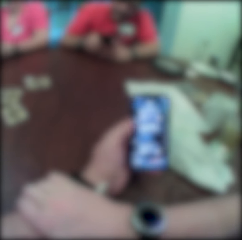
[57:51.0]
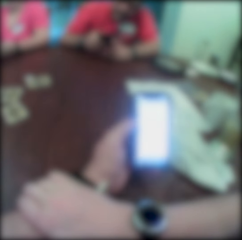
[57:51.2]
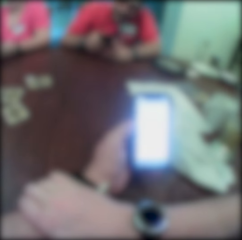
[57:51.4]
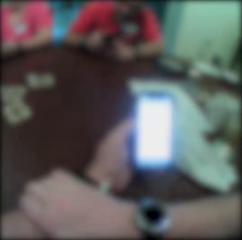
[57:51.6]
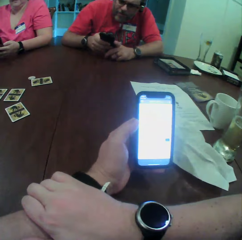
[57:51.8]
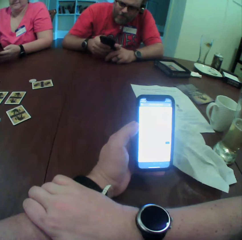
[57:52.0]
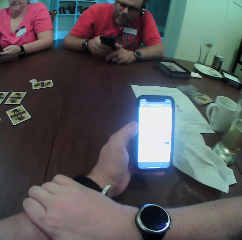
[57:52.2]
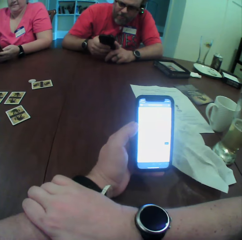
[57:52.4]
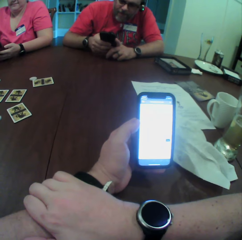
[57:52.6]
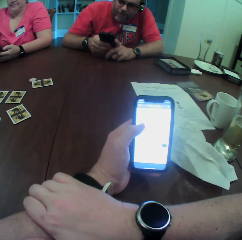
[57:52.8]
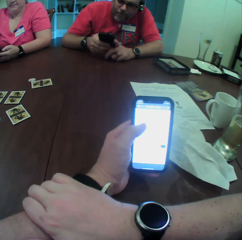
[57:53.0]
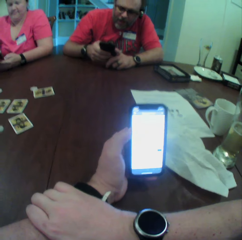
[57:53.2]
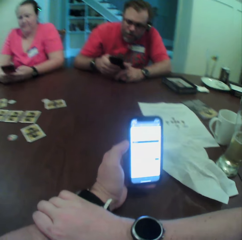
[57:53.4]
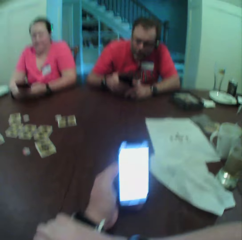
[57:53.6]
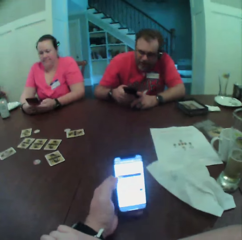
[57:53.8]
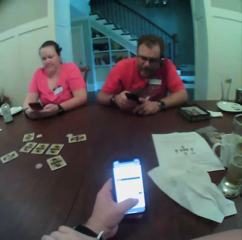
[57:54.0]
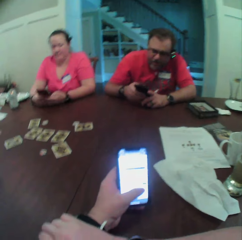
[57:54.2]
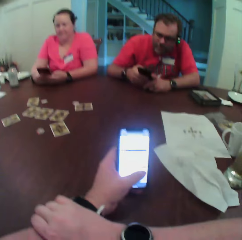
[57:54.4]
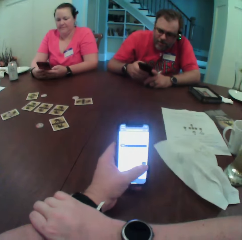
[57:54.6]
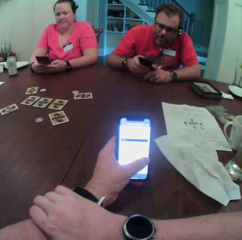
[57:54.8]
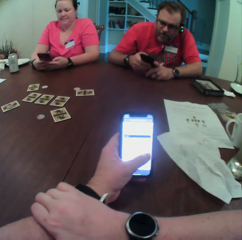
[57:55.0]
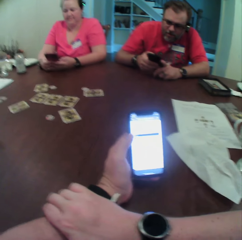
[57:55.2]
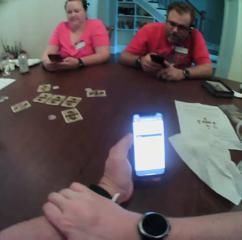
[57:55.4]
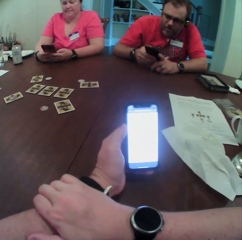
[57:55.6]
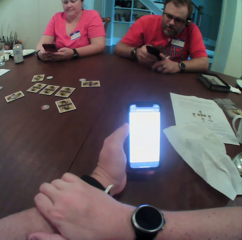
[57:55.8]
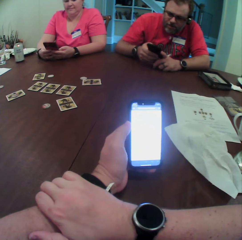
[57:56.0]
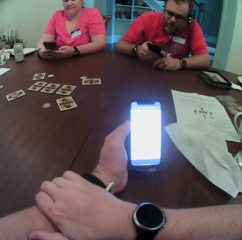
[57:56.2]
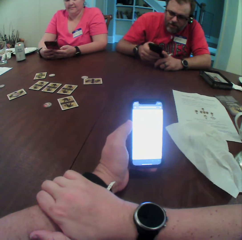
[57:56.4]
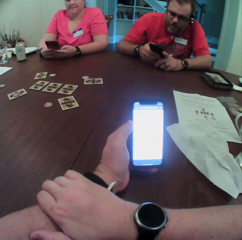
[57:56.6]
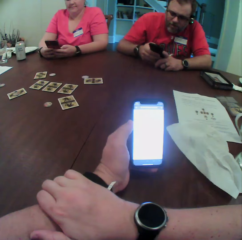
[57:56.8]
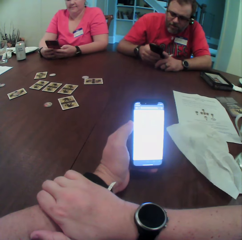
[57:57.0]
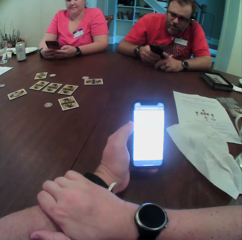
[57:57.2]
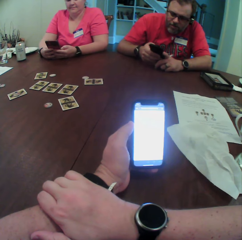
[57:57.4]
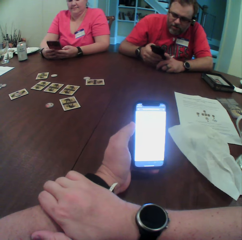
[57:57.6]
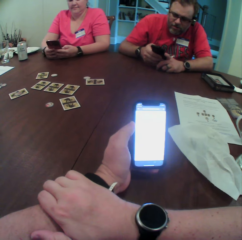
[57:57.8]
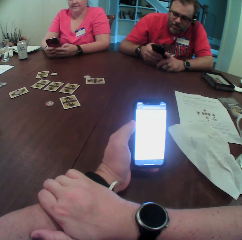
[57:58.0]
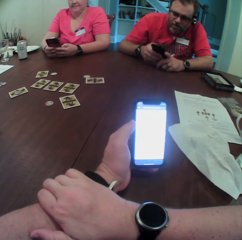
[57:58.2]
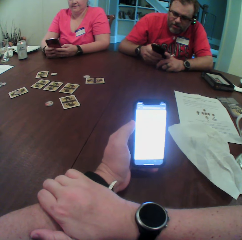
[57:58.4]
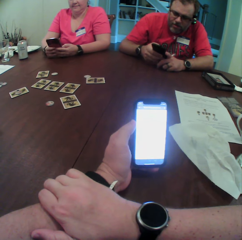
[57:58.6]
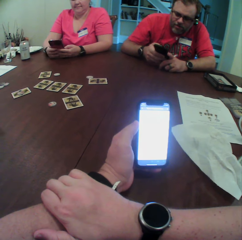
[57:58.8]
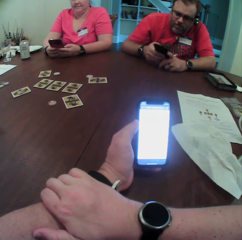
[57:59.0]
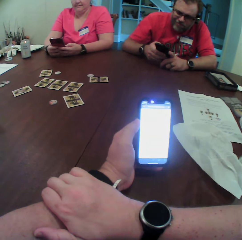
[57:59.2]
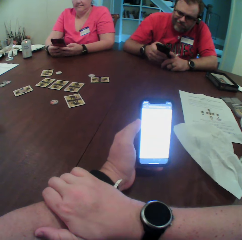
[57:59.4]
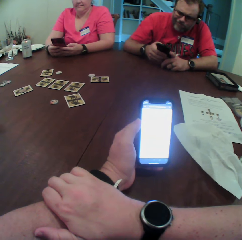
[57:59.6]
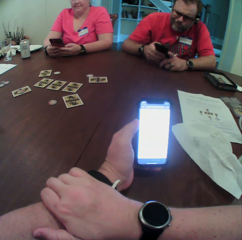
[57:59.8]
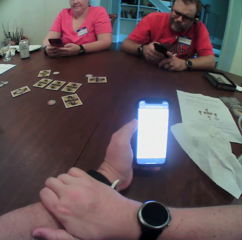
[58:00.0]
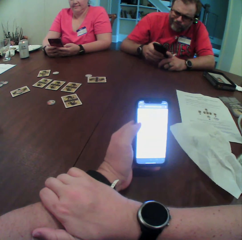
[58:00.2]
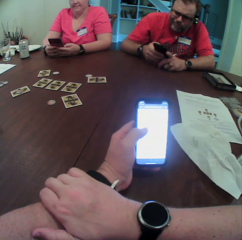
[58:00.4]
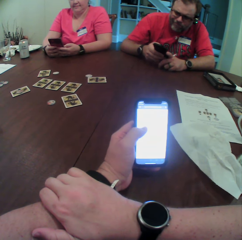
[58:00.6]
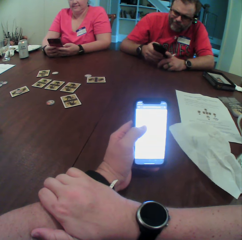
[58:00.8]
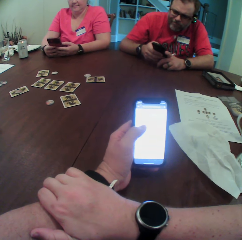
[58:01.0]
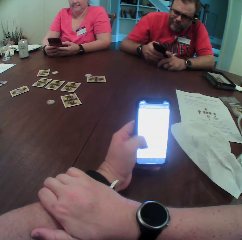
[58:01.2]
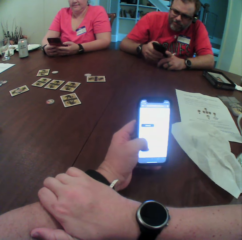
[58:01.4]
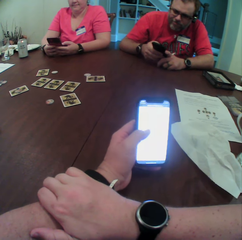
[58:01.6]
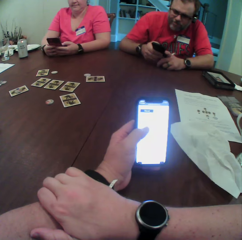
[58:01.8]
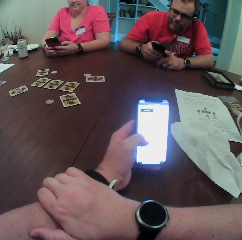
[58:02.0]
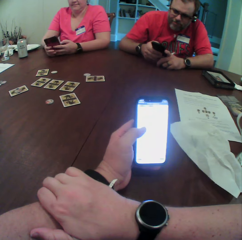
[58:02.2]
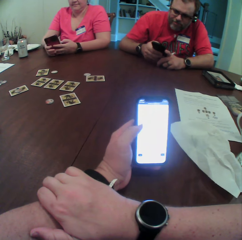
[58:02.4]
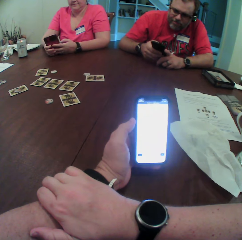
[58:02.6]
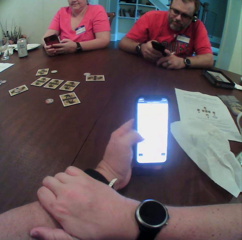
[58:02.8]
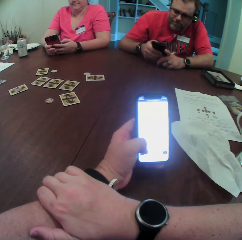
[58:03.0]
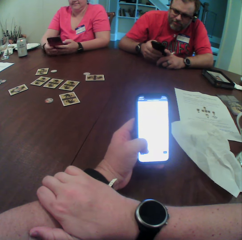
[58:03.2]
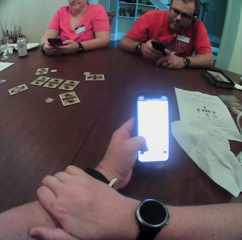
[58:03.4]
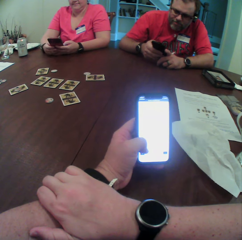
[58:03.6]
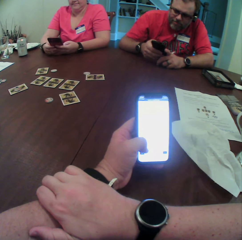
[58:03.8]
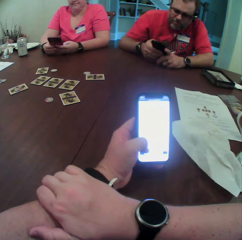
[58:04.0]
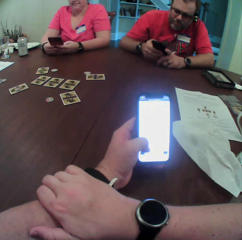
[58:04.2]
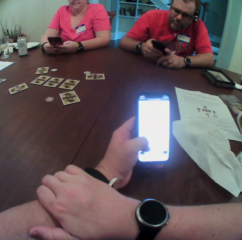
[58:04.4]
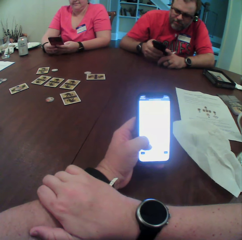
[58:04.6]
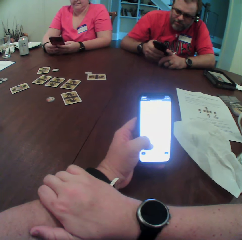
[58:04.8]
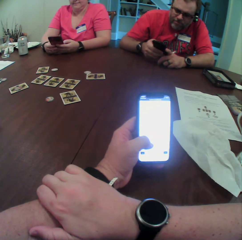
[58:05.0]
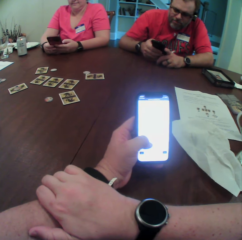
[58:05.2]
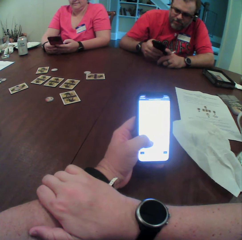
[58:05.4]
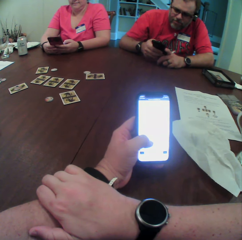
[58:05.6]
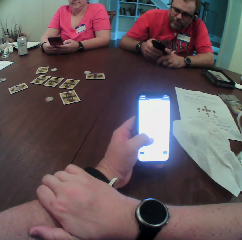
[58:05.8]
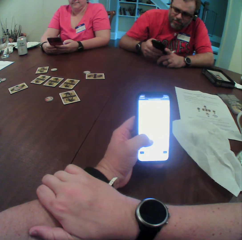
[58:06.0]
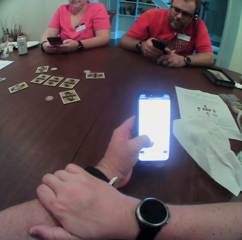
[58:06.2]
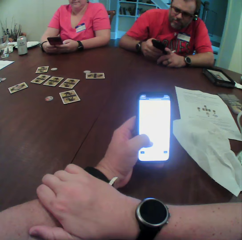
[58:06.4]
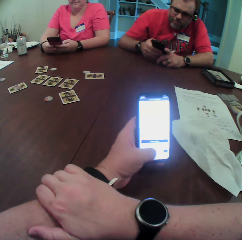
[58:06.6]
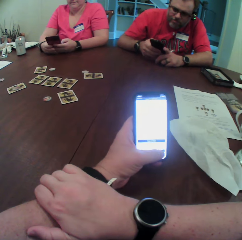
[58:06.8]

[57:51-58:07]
A man operates his phone with both hands. A woman operates her phone with both hands. The camera wearer stares at the phone. They use the phone.

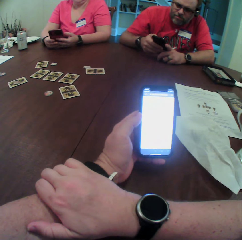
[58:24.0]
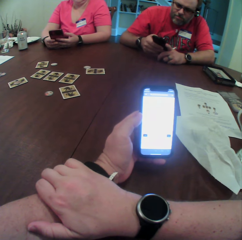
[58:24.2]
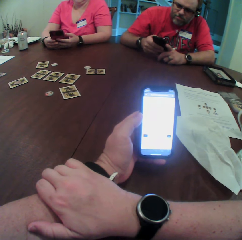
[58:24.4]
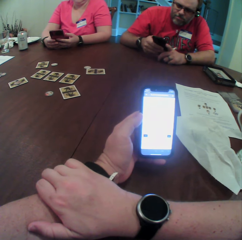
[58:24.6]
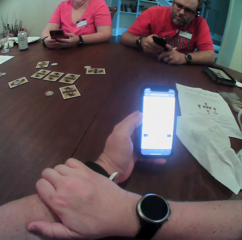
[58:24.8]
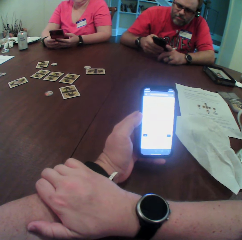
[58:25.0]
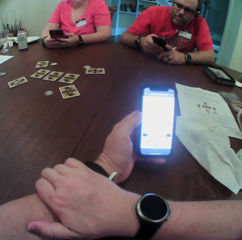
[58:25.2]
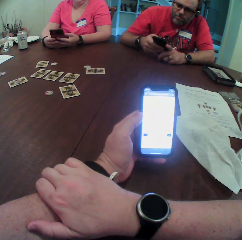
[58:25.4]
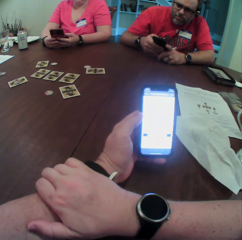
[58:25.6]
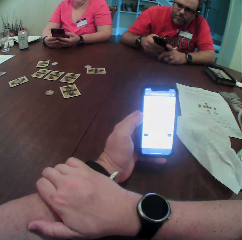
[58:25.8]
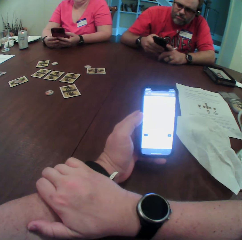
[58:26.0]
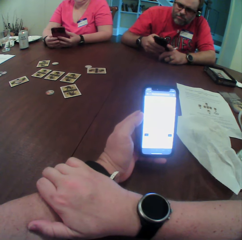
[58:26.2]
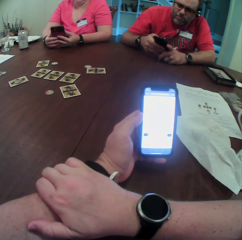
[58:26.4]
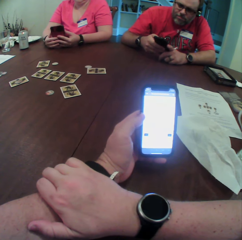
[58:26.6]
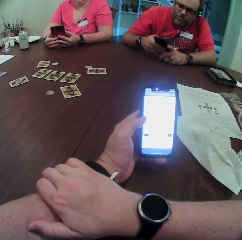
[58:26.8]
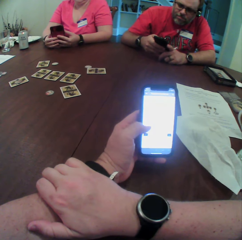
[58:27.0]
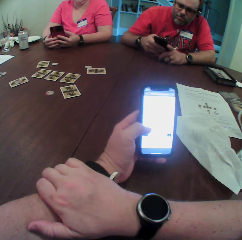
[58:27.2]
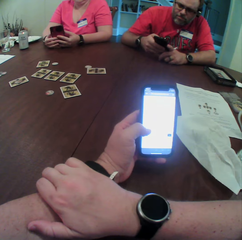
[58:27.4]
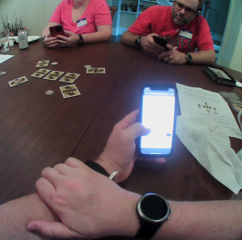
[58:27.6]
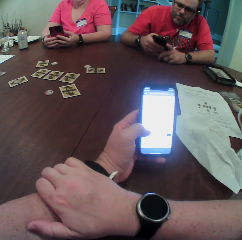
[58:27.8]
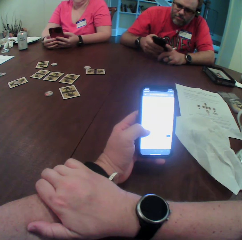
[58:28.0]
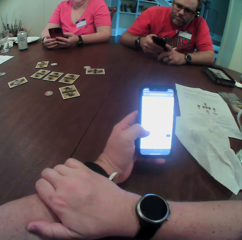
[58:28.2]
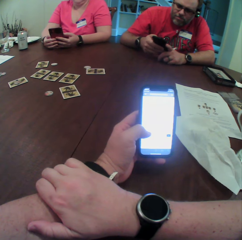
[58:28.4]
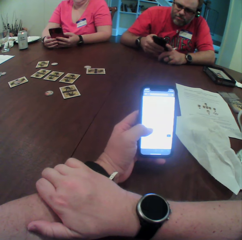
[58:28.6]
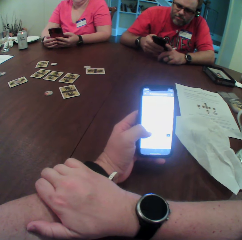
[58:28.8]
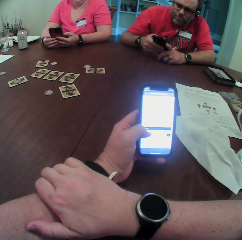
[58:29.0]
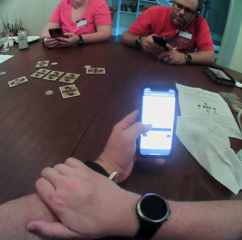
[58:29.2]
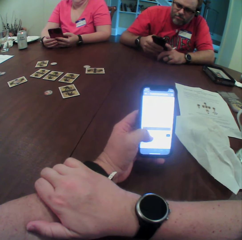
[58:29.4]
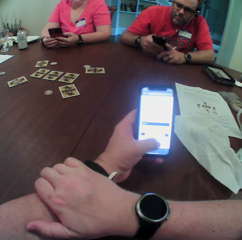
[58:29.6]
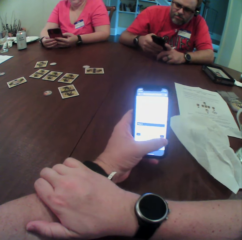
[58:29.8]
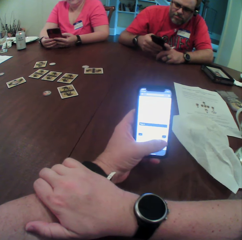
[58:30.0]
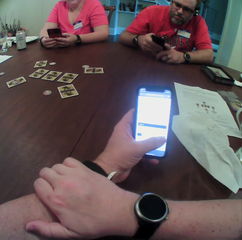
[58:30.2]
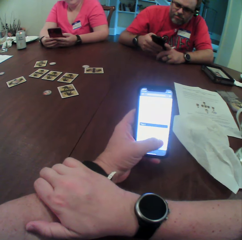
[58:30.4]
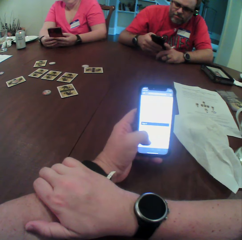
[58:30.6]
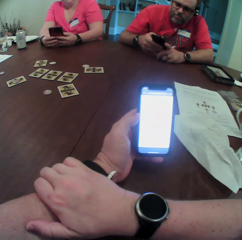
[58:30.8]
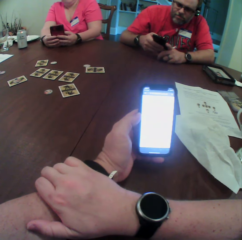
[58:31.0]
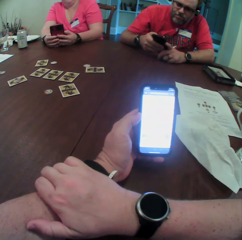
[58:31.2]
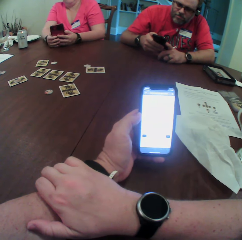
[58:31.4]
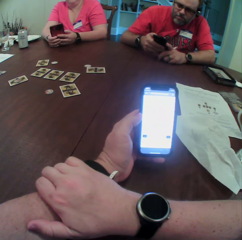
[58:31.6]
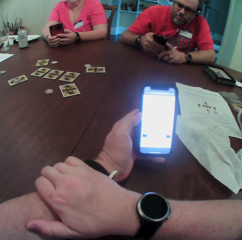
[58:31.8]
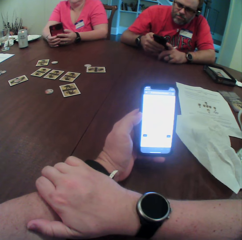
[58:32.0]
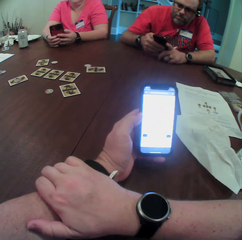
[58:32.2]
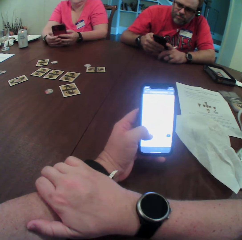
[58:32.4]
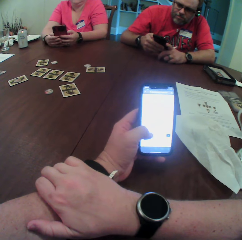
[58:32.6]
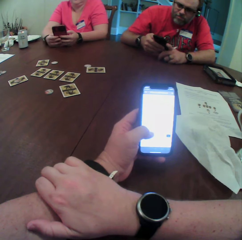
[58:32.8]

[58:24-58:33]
The camera wearer stares at the phone. They use the phone.

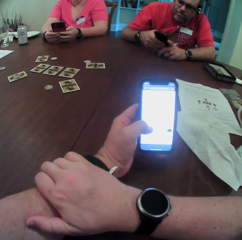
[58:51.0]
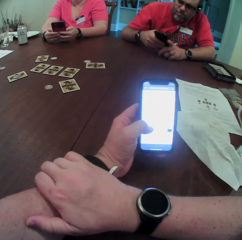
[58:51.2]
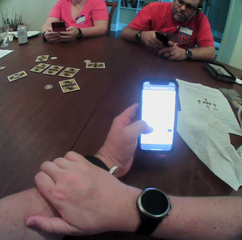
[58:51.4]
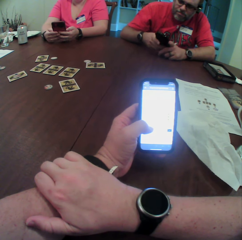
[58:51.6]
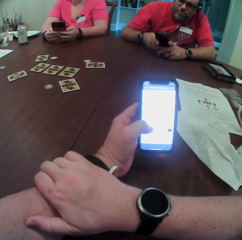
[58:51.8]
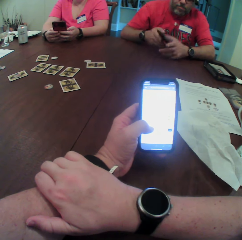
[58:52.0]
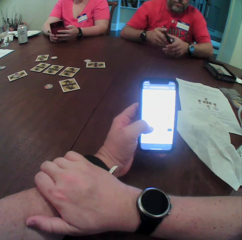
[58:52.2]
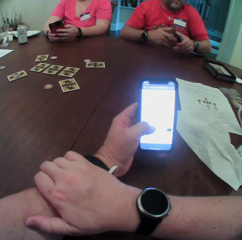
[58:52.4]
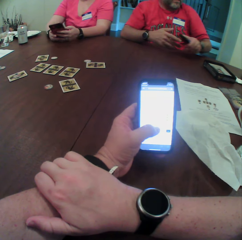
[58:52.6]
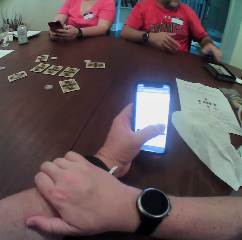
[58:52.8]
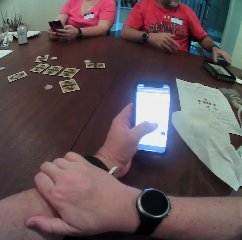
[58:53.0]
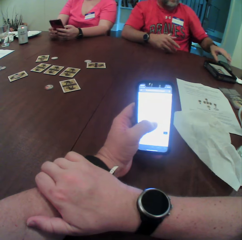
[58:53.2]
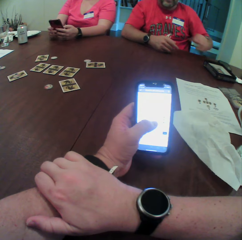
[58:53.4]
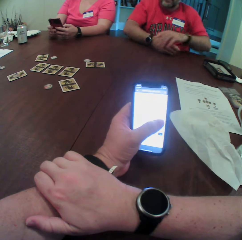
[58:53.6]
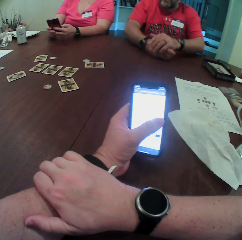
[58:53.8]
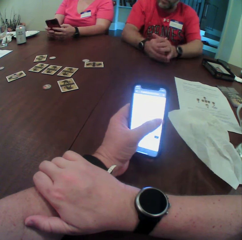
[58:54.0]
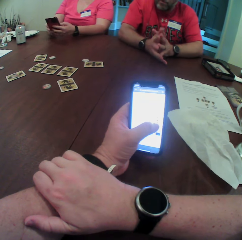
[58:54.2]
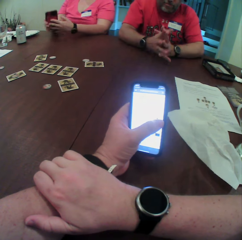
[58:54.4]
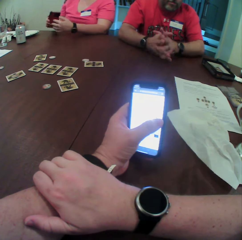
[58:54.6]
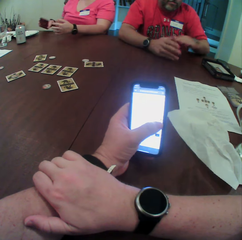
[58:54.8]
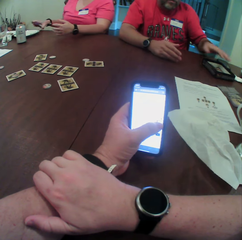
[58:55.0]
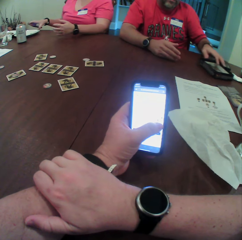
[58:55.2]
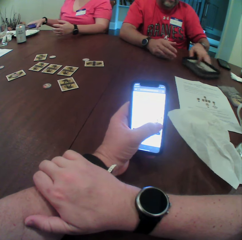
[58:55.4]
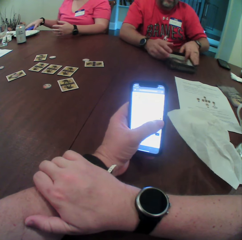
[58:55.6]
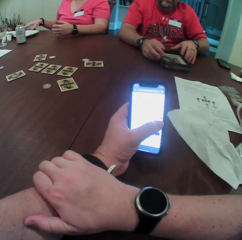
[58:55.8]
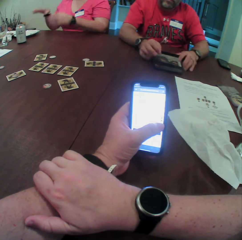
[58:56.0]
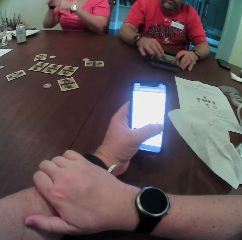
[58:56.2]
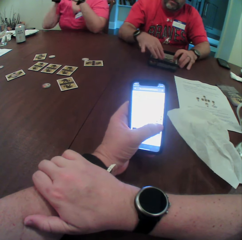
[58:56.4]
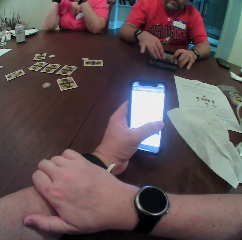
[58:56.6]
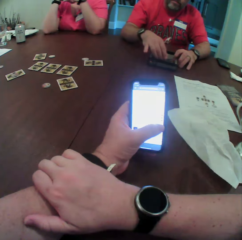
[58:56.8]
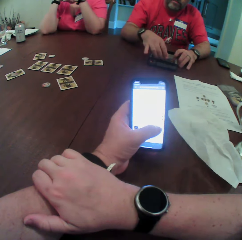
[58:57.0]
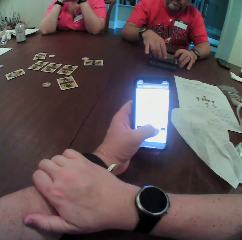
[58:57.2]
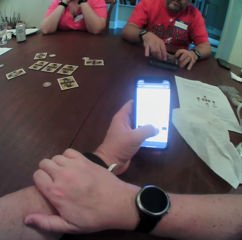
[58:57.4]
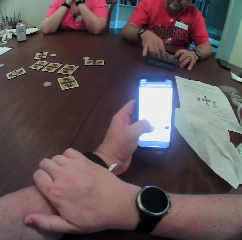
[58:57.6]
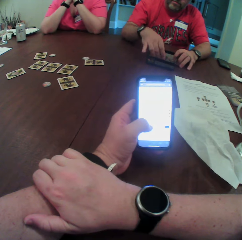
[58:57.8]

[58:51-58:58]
A man puts the phone on the table with his left hand. The man puts both hands on the table. The man passes a game rule pack on the table from his left hand to his right hand. A woman puts the phone on the table with her right hand. The man touches a sheet of paper in the game rule pack with his right hand.
